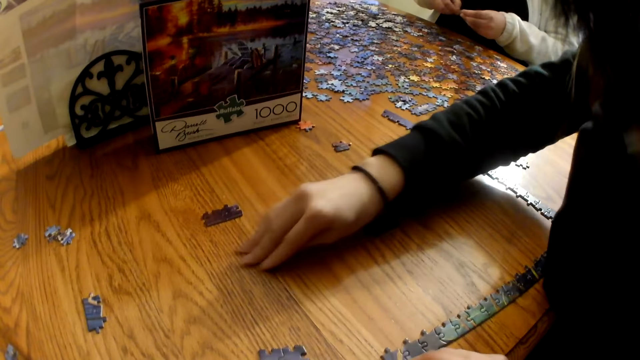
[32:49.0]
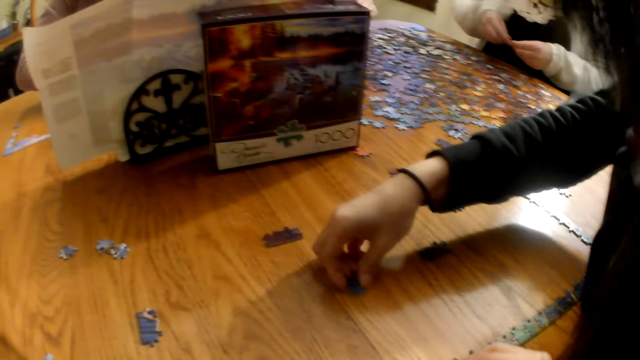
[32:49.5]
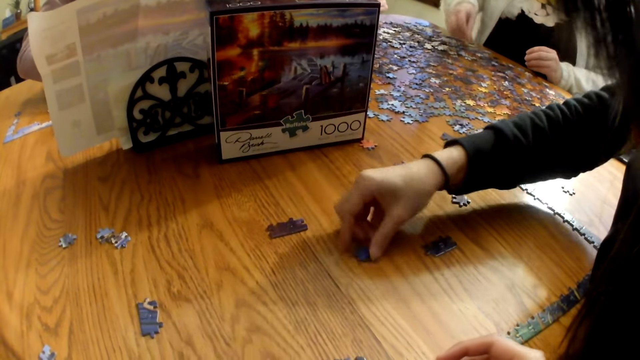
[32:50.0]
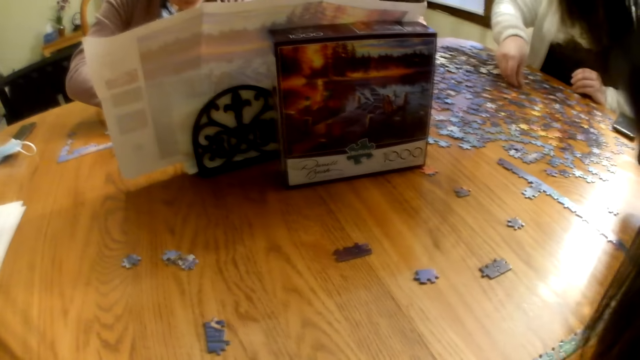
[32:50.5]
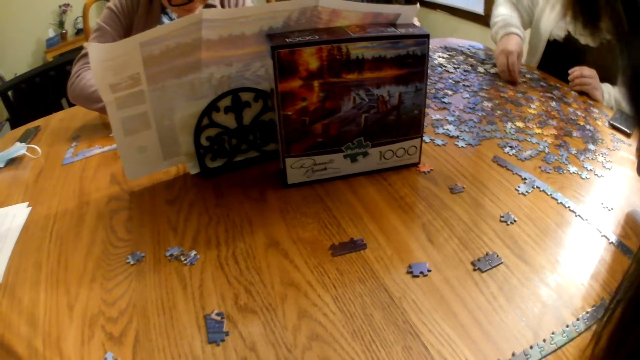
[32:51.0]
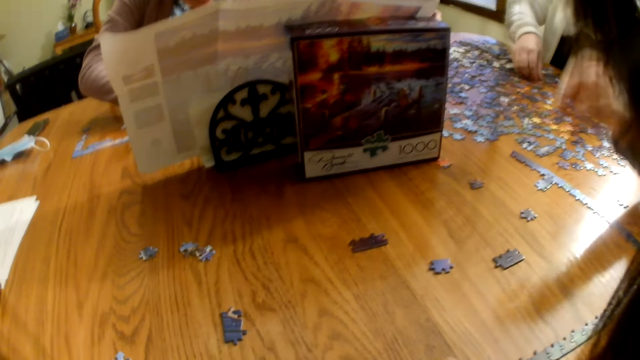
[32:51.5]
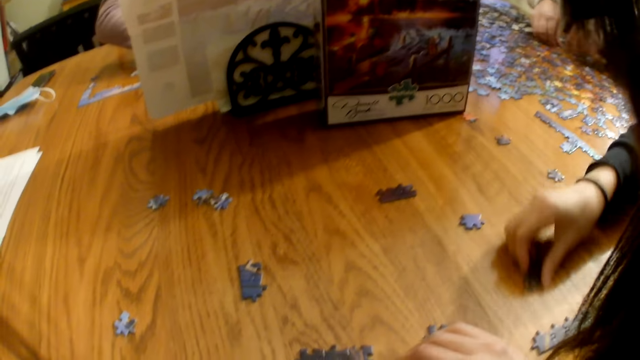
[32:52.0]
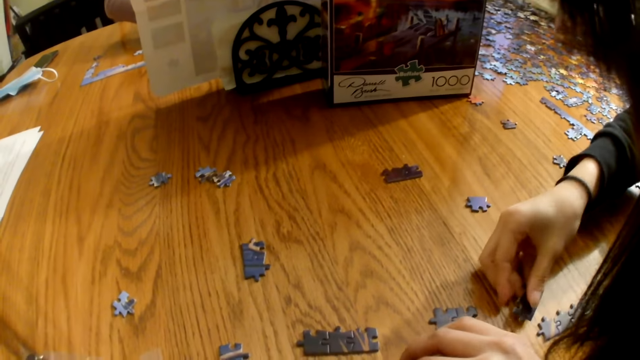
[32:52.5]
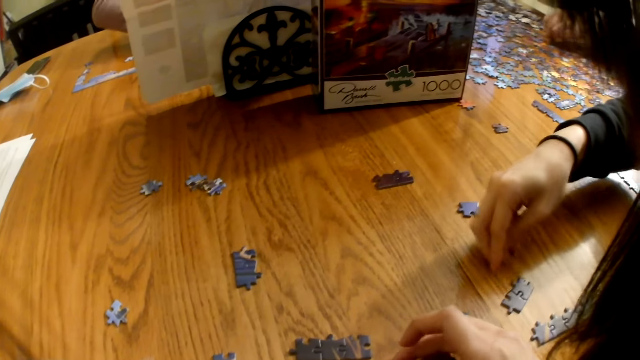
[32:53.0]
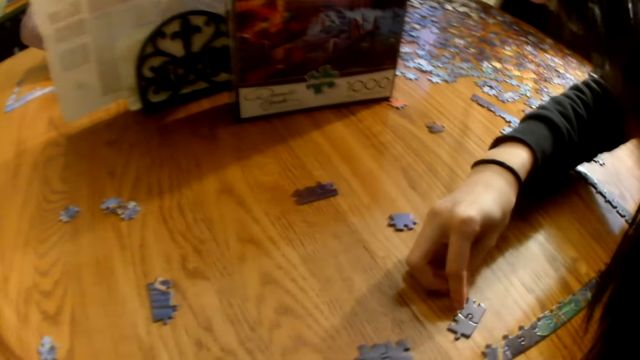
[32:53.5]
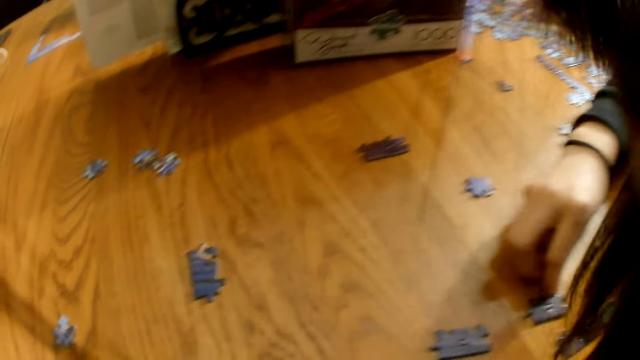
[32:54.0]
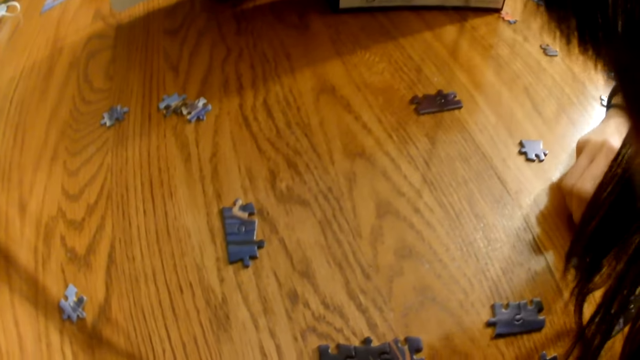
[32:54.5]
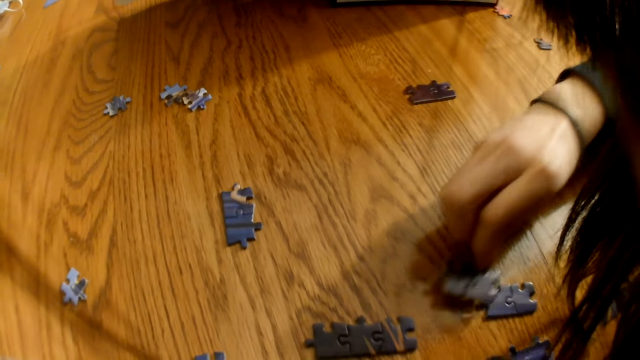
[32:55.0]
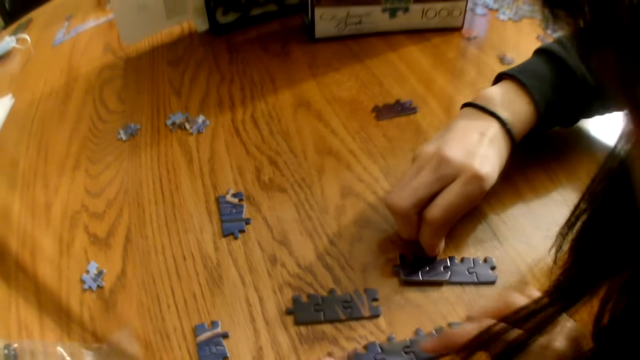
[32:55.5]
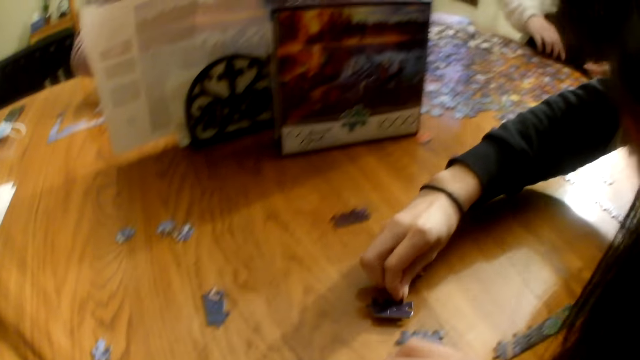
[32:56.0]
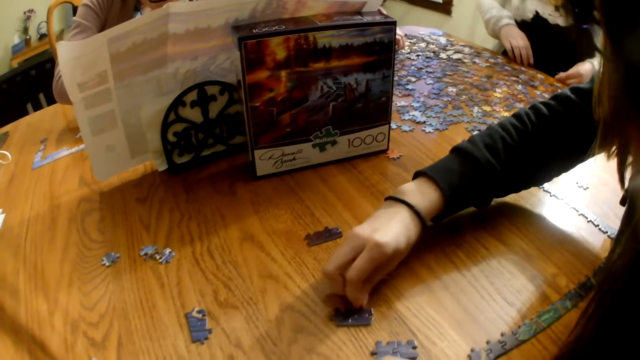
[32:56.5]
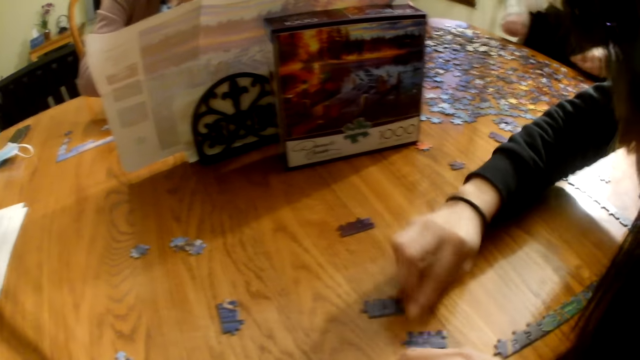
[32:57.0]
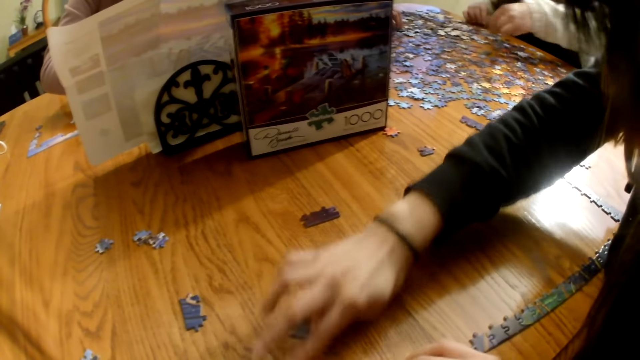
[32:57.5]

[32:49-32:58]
A woman takes a piece from the table. The woman moves a piece on the table. Another woman moves the pieces on the table. The first woman moves a piece on the table.

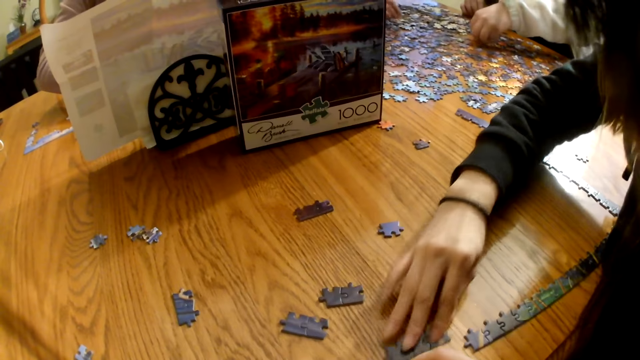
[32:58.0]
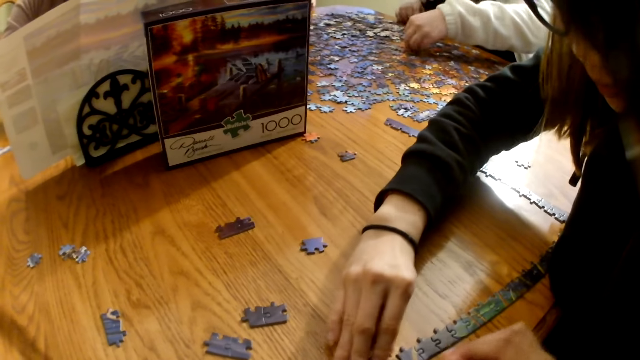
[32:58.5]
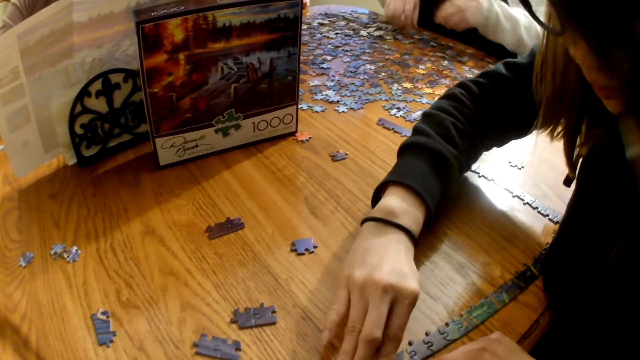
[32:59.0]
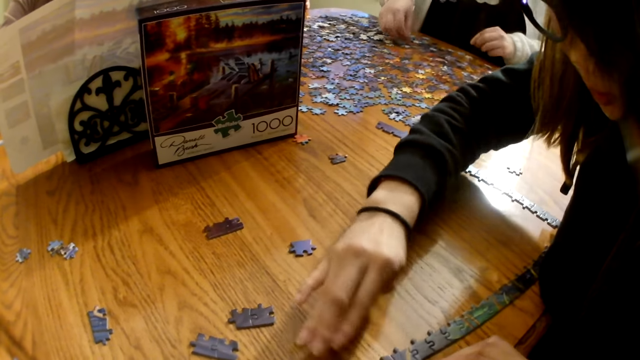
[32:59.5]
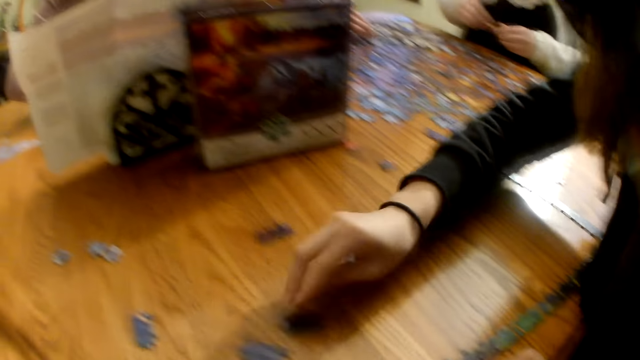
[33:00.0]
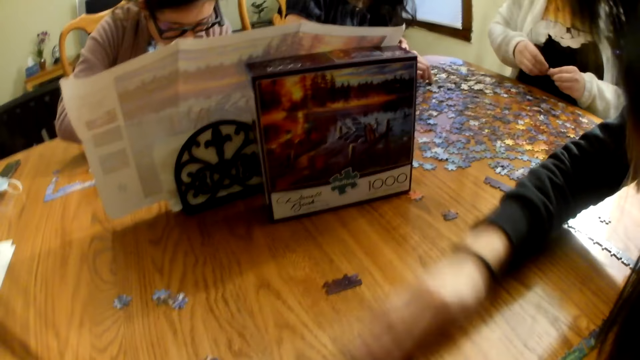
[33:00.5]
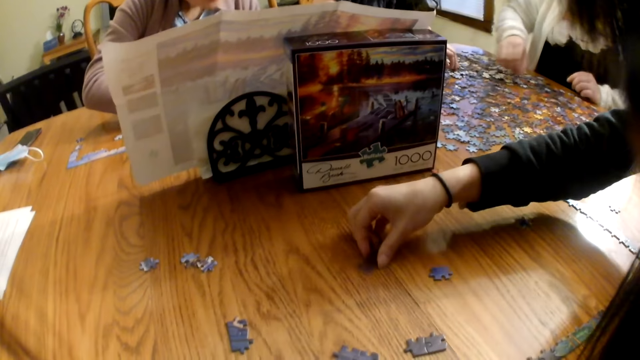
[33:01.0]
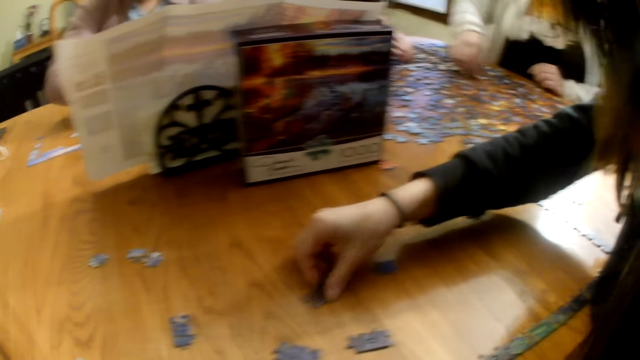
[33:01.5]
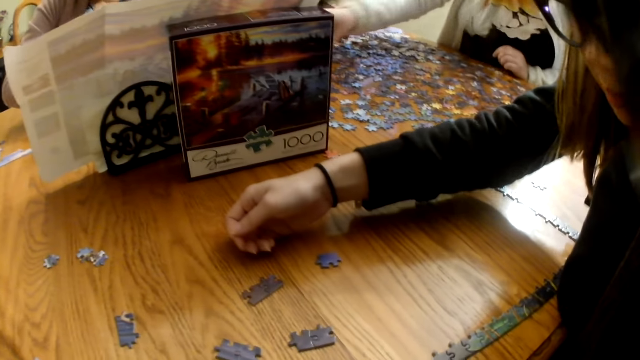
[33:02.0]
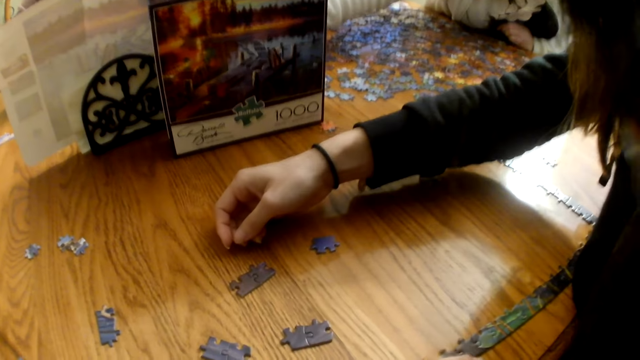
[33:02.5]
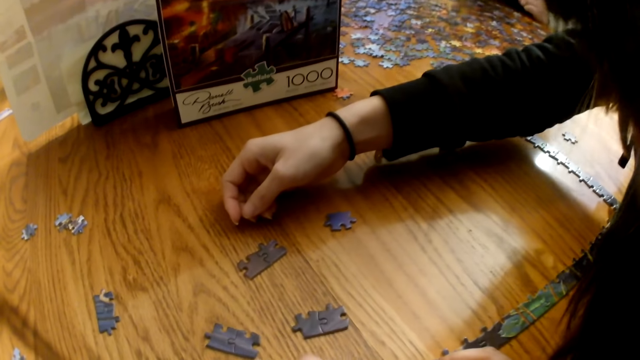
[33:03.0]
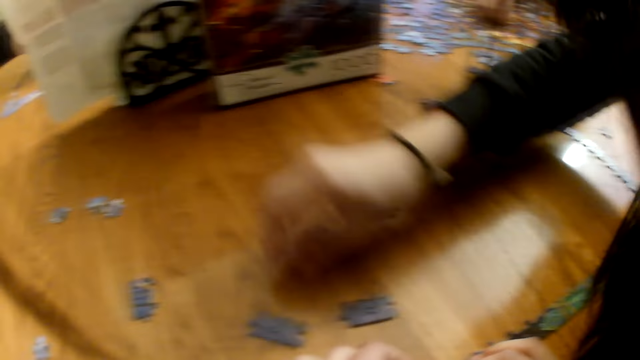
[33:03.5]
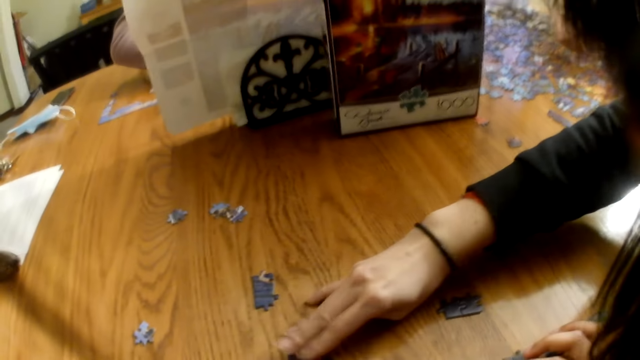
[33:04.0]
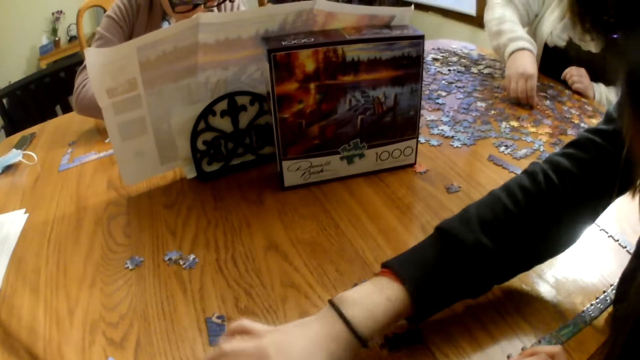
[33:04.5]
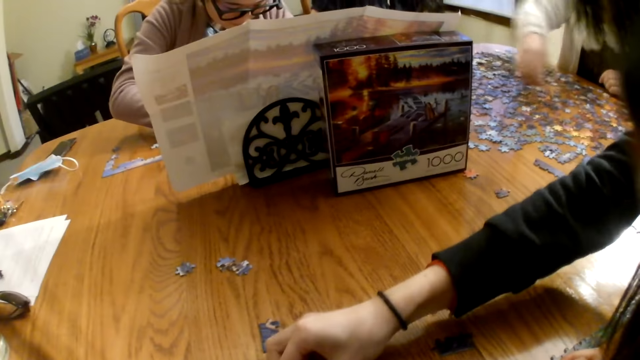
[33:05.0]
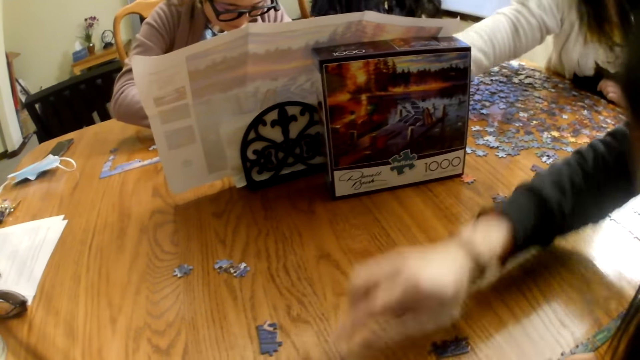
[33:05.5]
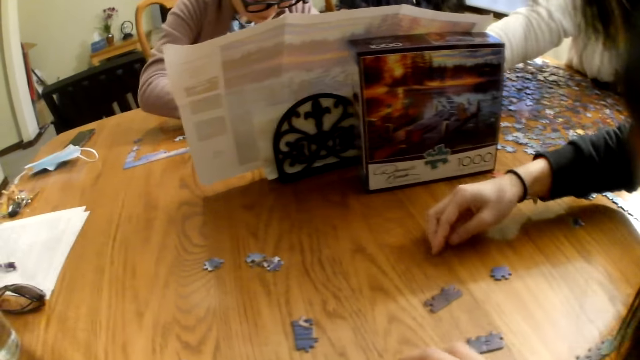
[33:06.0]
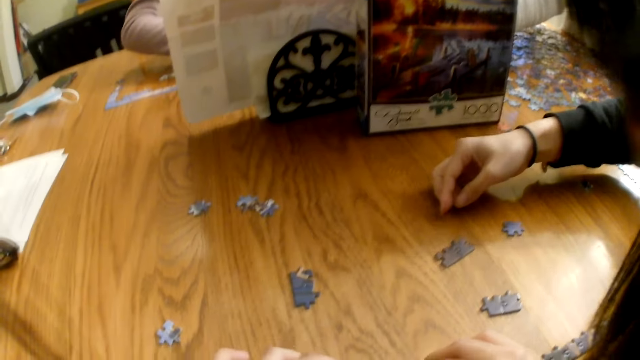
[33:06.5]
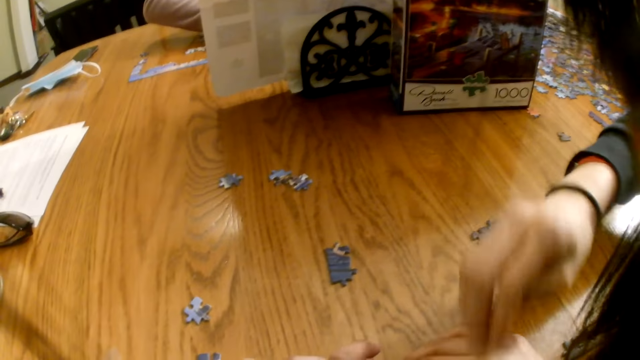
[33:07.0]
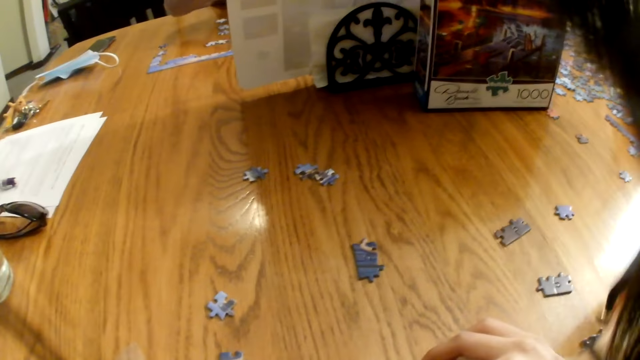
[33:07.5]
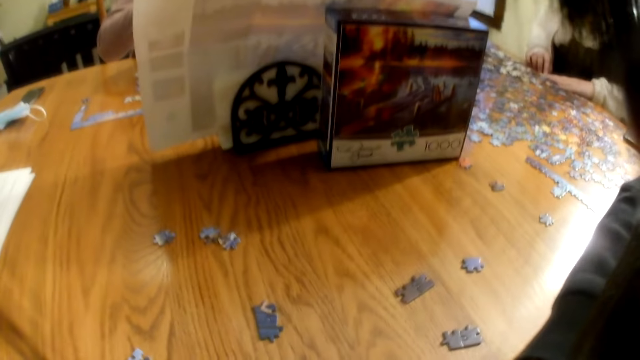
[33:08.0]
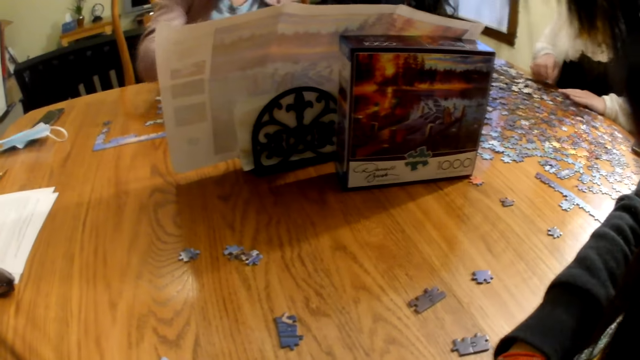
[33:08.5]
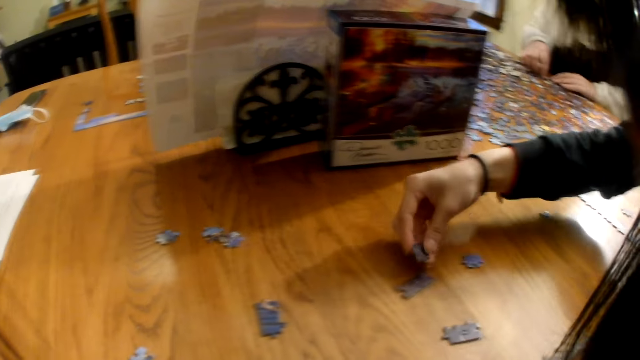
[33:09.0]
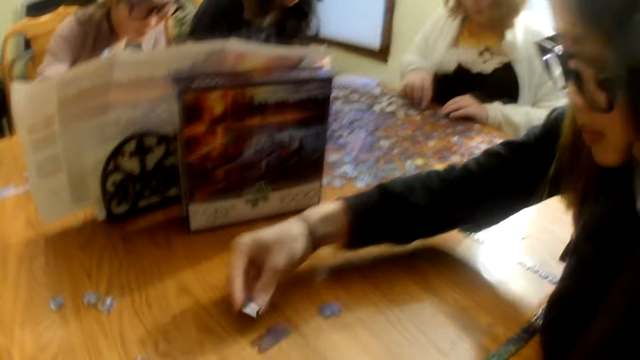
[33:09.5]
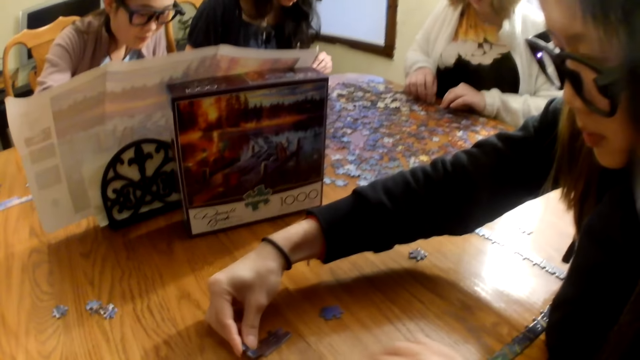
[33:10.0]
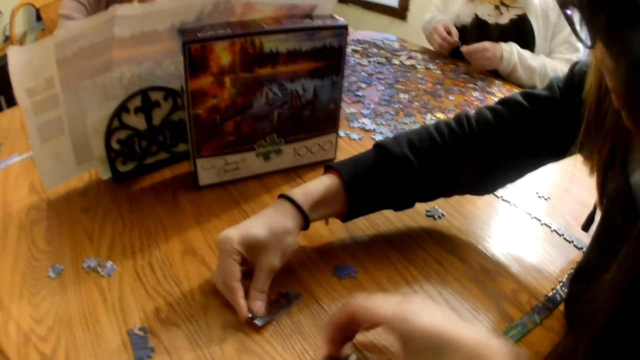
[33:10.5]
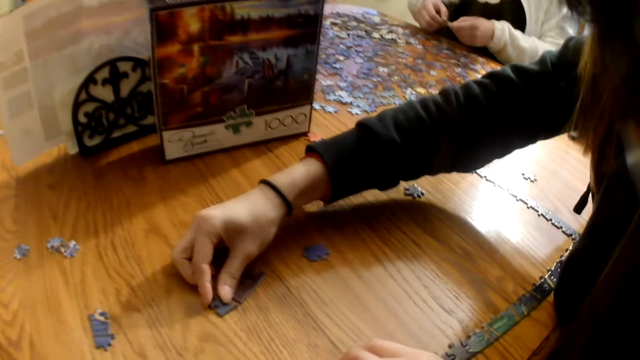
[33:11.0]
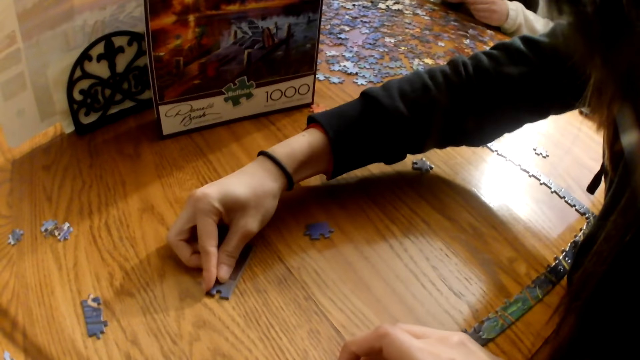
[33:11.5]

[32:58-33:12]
A woman moves a piece on the table. Another woman moves the pieces on the table. A third woman moves a piece on the table.
